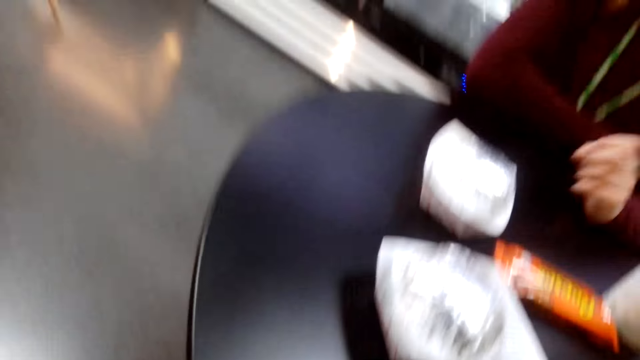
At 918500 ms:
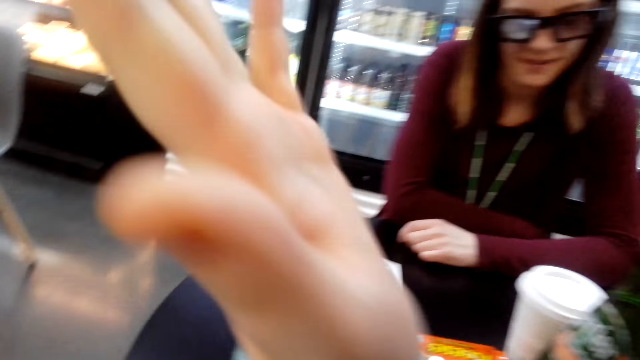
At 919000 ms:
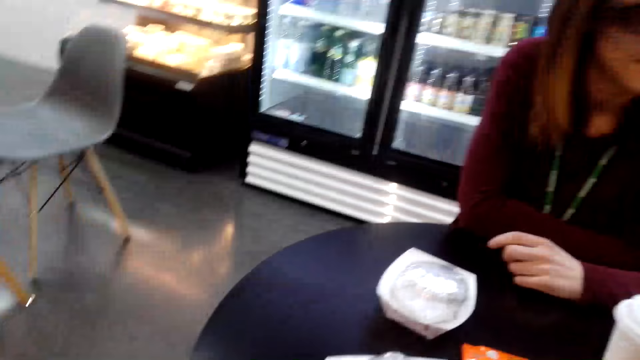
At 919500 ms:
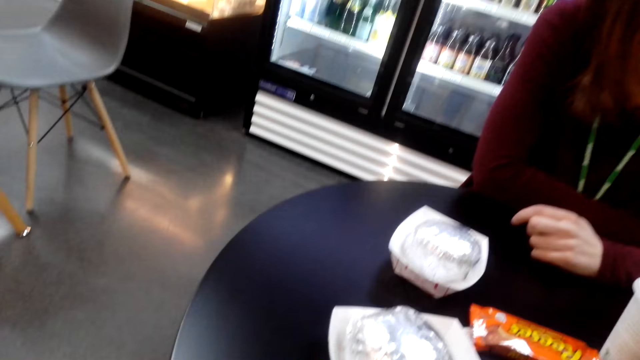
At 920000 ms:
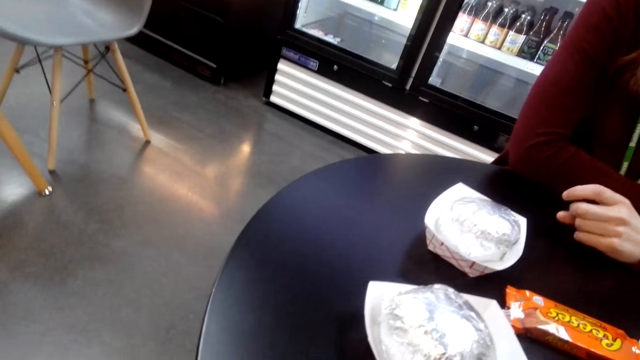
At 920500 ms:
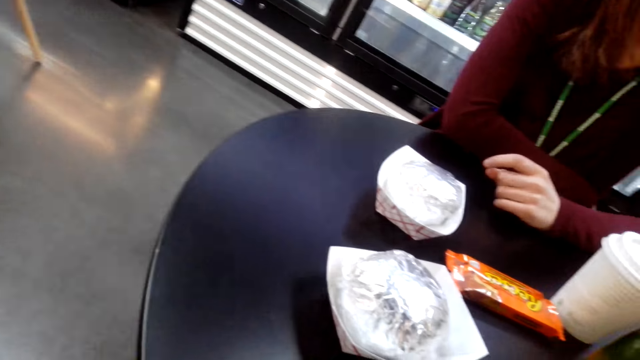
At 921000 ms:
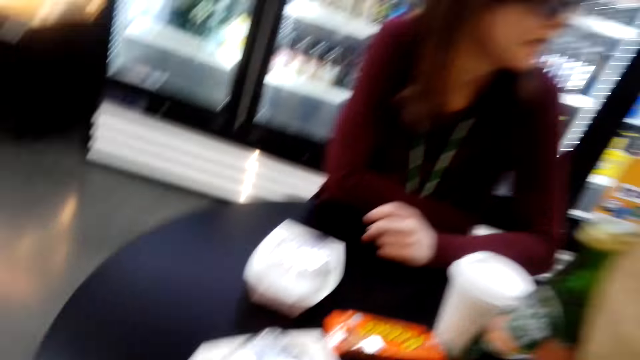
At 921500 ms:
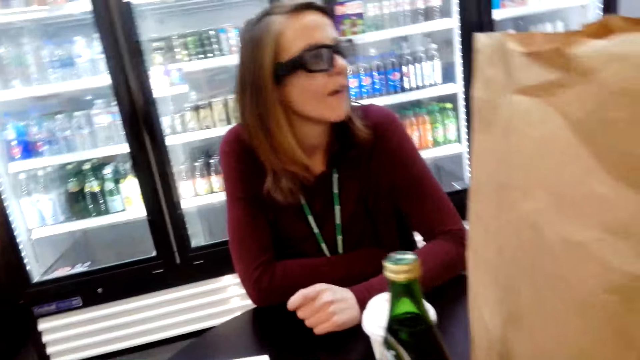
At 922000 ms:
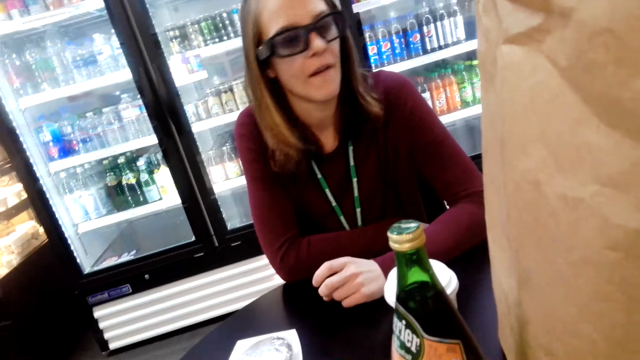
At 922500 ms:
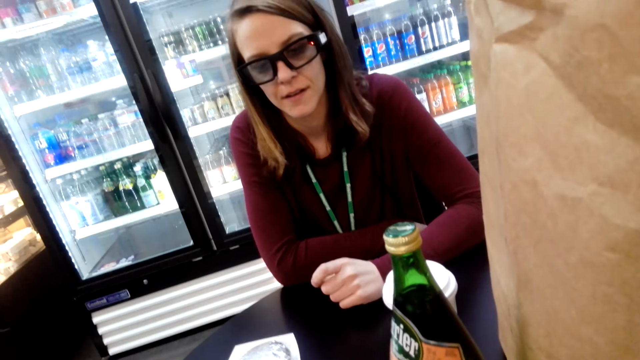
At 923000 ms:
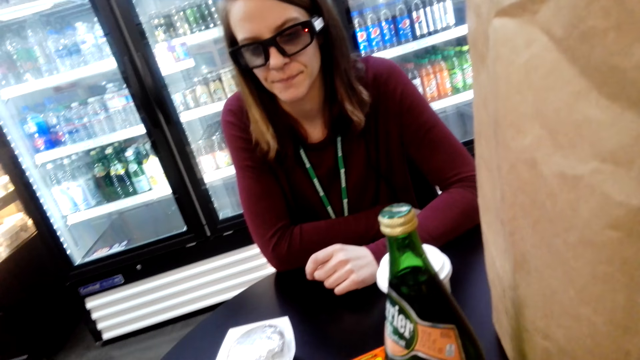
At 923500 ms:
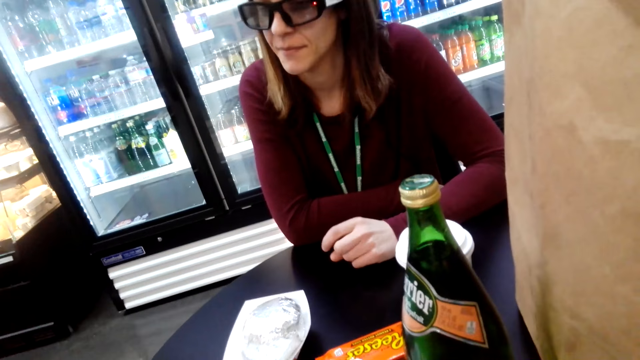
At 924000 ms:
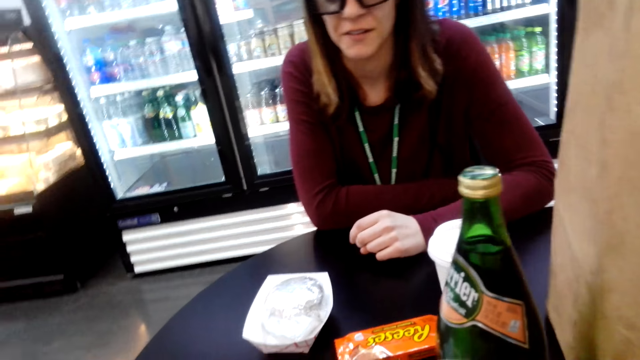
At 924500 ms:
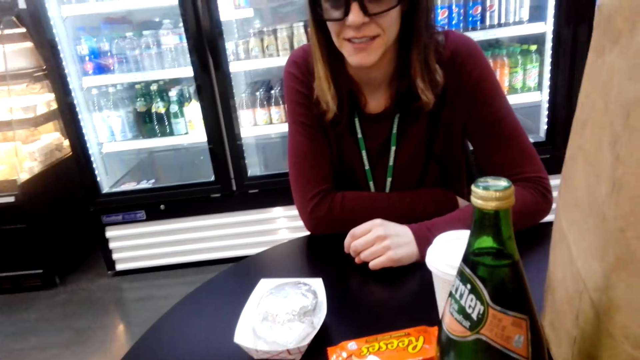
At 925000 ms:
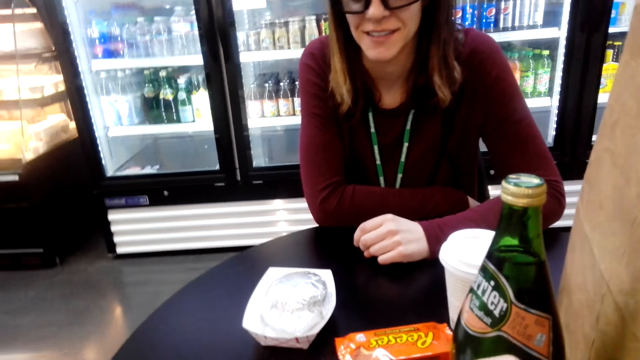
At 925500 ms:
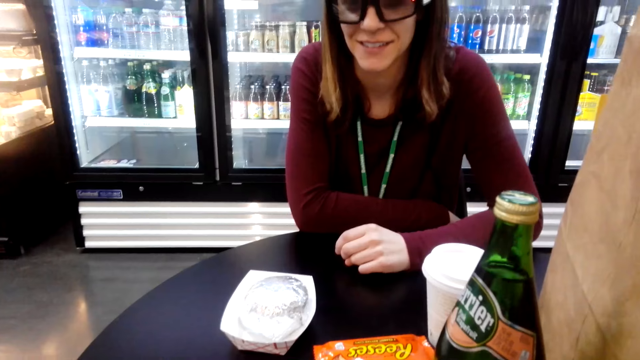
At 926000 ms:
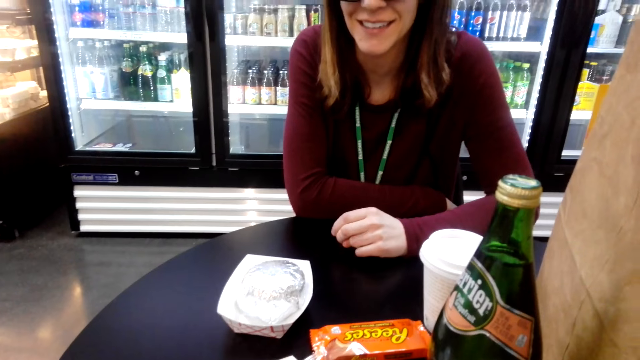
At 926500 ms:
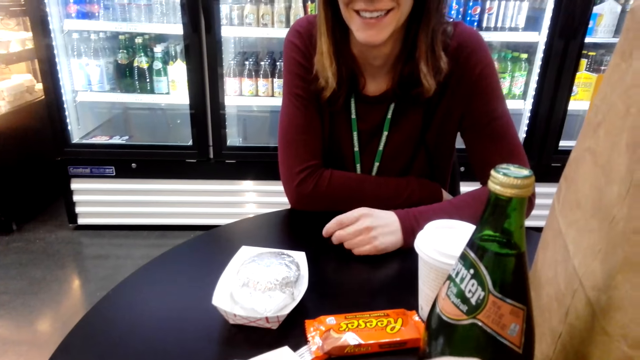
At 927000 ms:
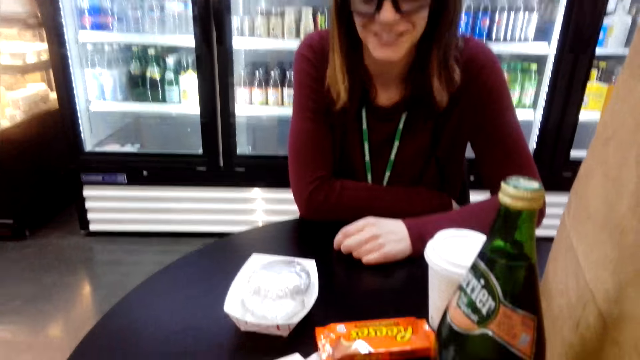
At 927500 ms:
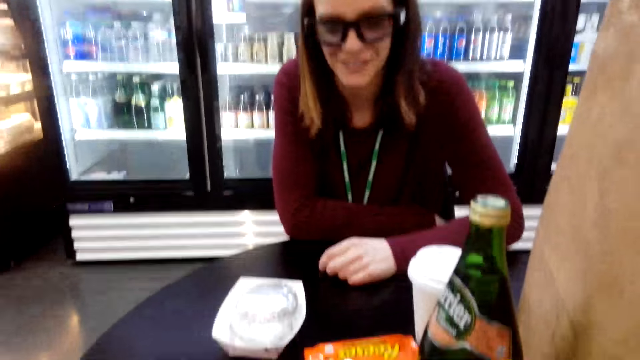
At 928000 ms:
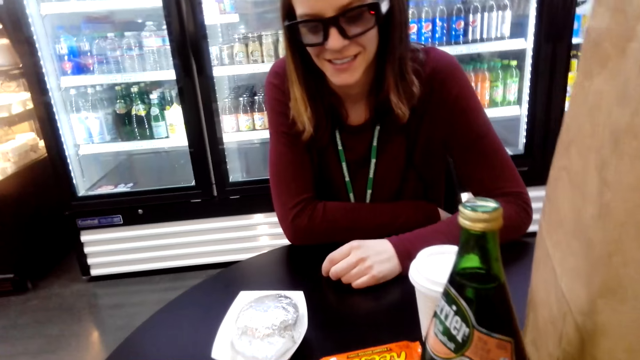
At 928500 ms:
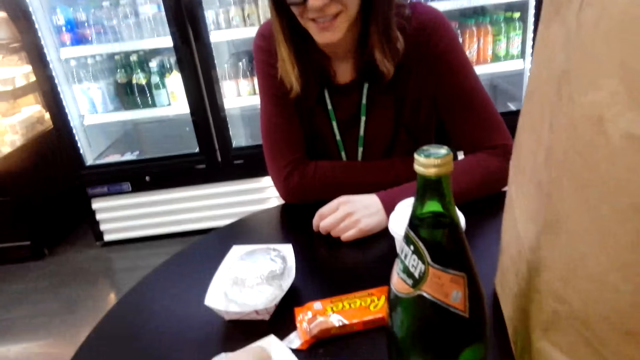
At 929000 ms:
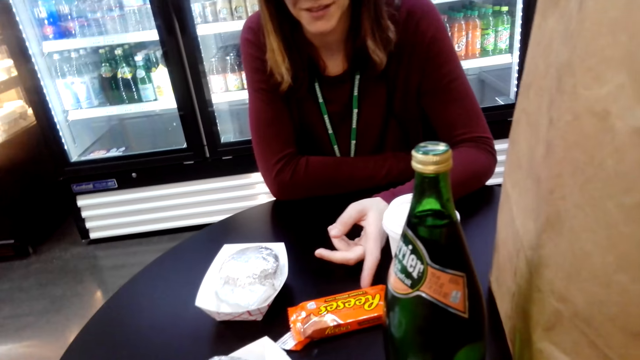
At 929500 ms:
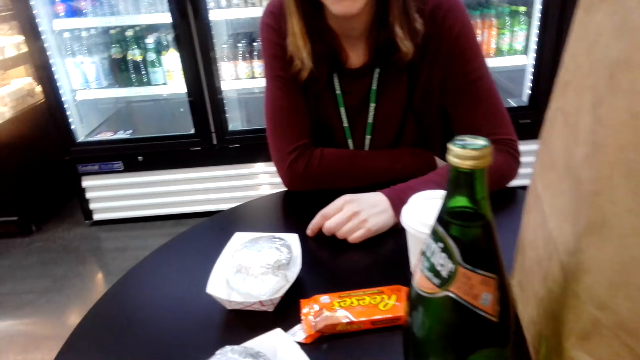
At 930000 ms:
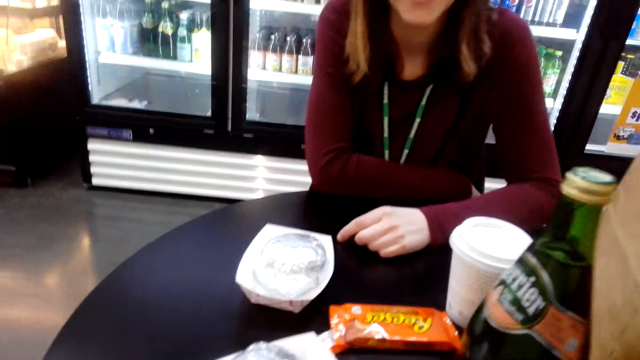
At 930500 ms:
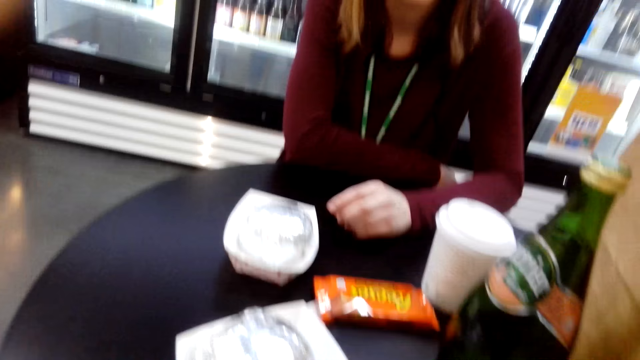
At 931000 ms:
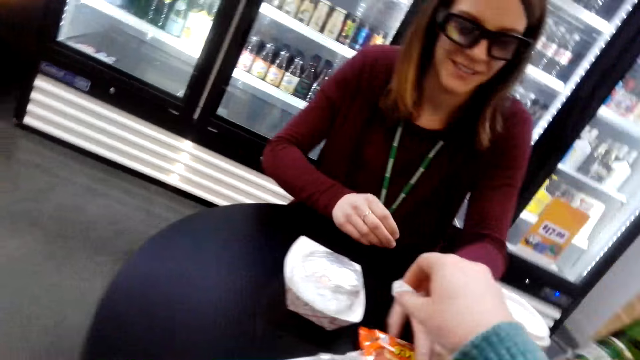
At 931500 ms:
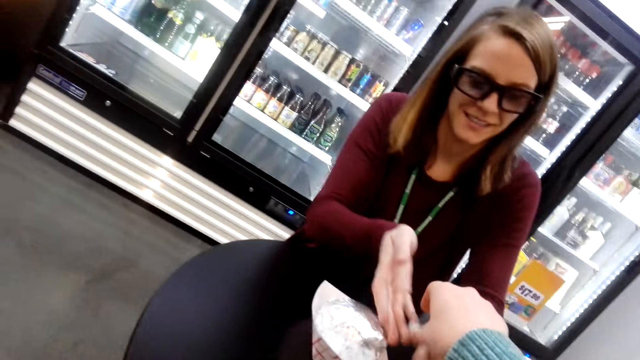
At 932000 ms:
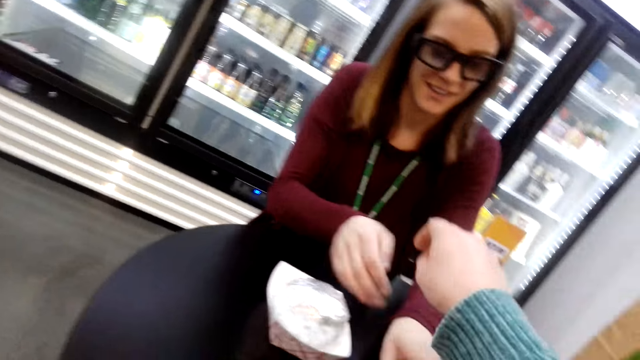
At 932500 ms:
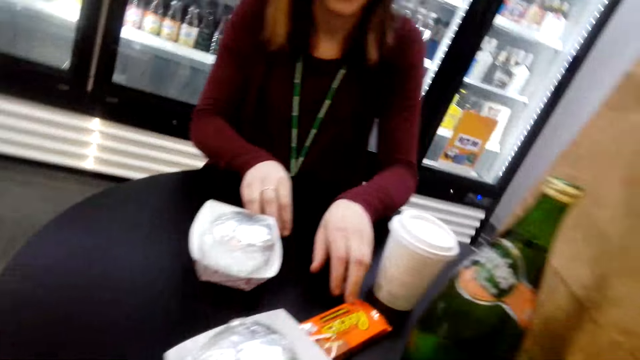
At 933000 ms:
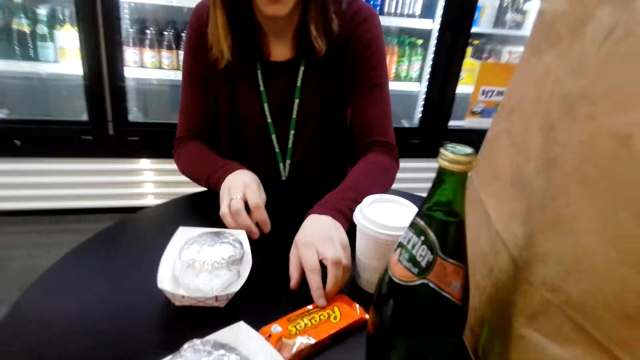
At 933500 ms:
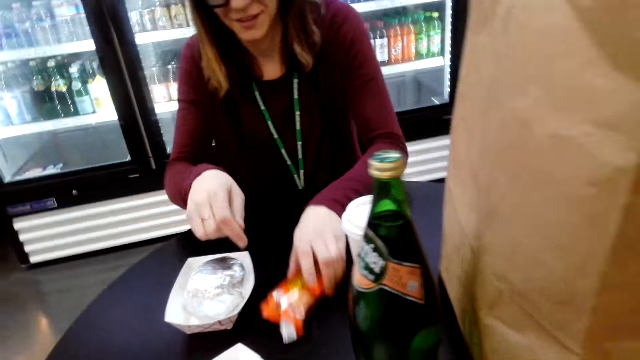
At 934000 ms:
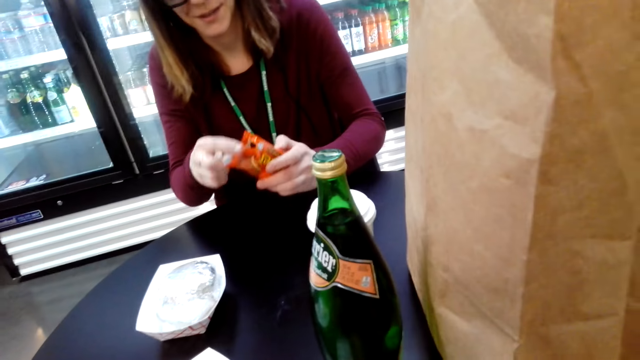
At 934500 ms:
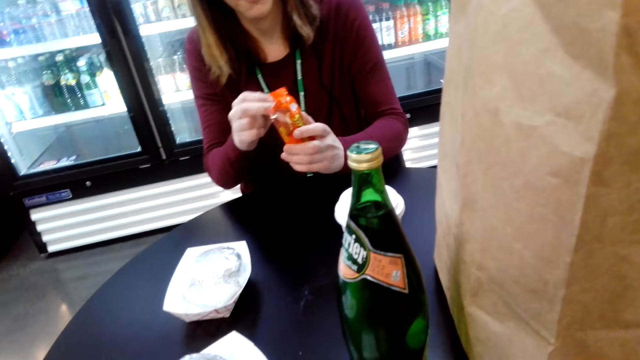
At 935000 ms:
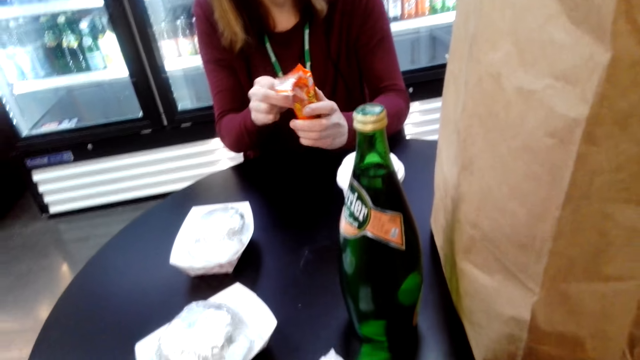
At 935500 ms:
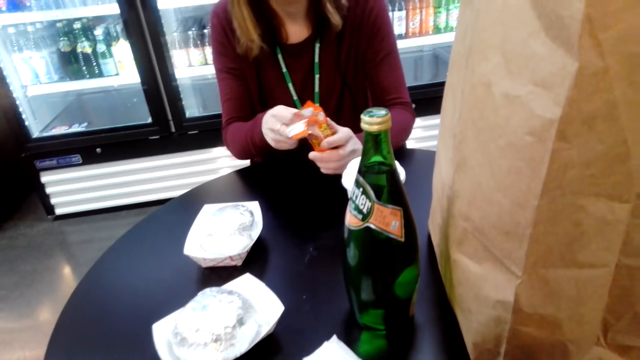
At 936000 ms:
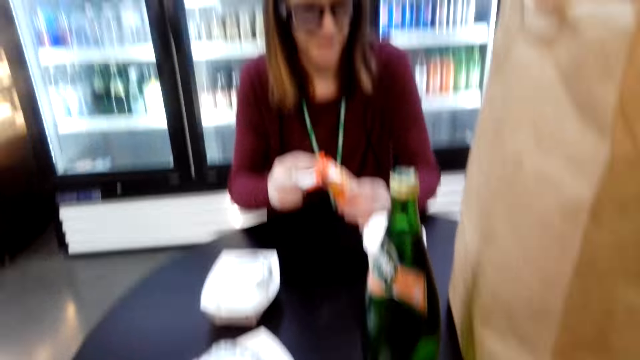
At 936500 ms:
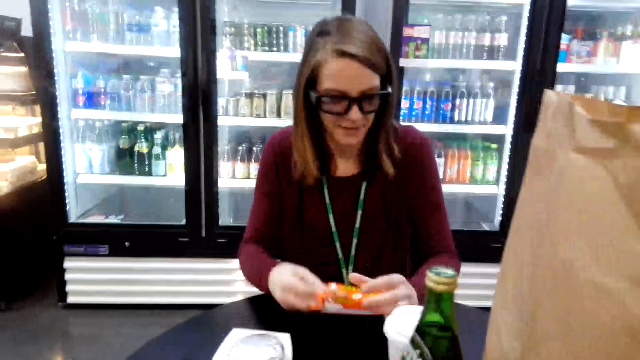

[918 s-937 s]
The camera wearer claps. They hand a snack to a woman. The woman picks the reeses or biscuits from the table and tears the reeses packet.

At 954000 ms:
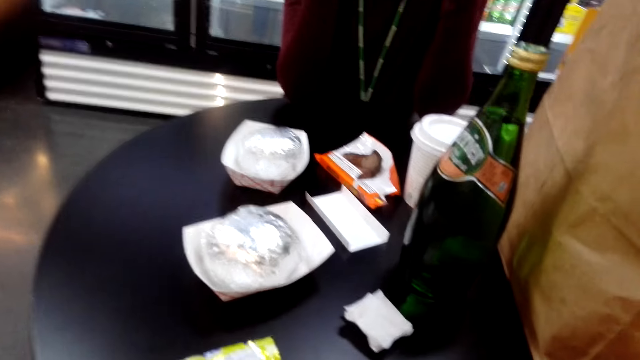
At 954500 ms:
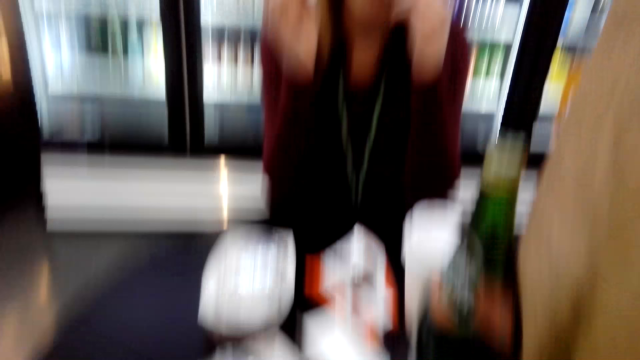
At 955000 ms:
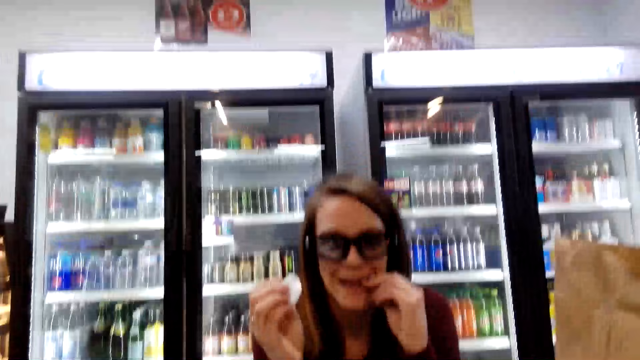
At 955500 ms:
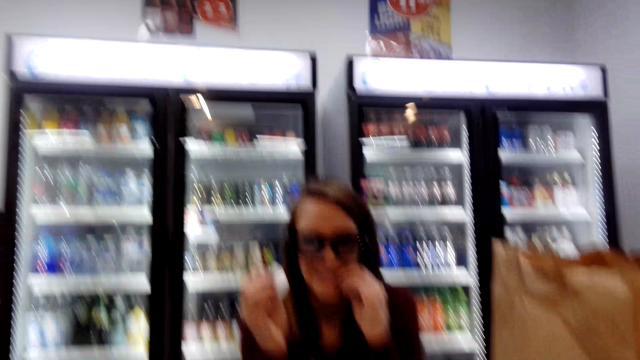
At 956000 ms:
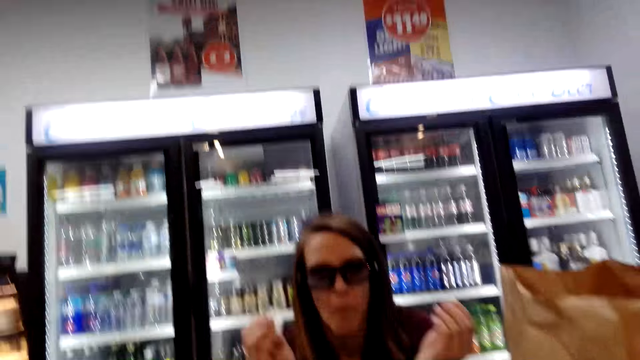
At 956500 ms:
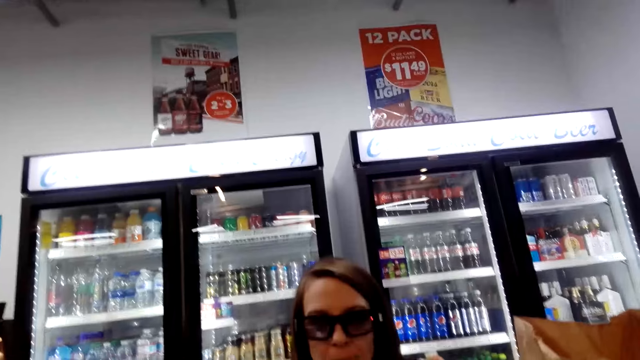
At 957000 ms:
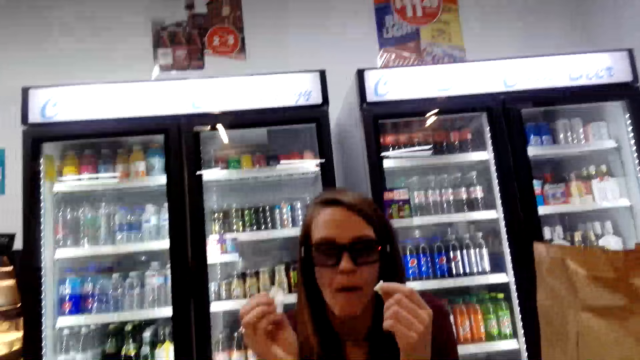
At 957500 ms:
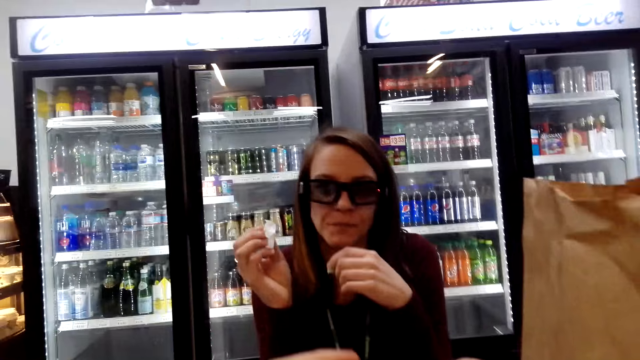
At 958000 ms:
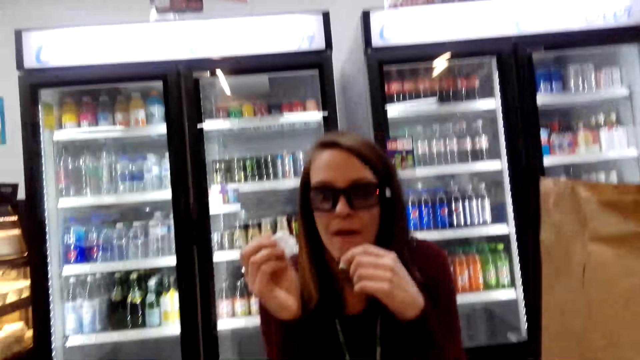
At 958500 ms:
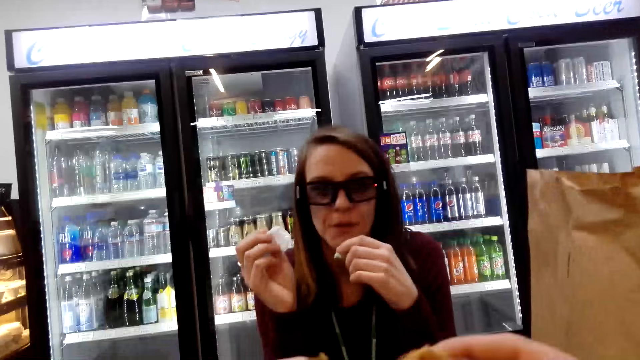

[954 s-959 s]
A woman eats the snack.
